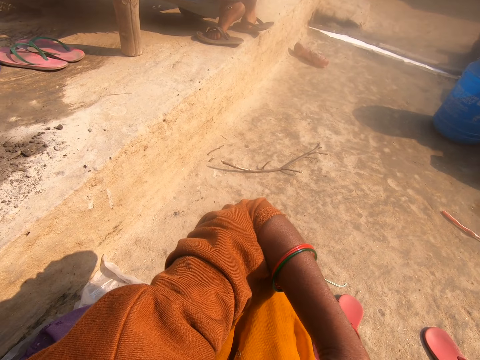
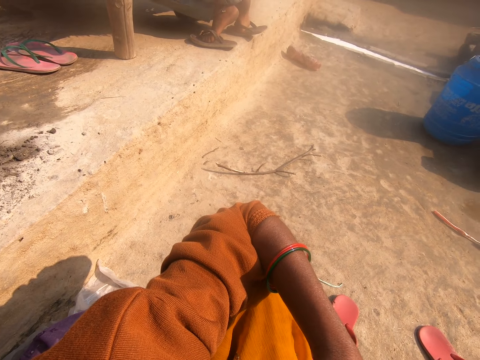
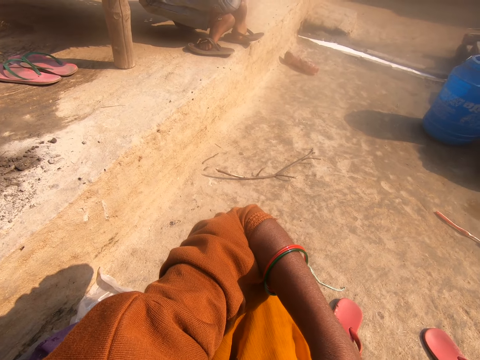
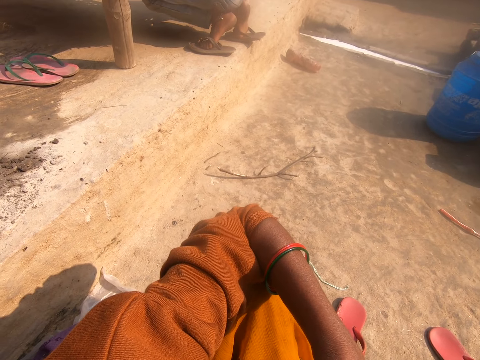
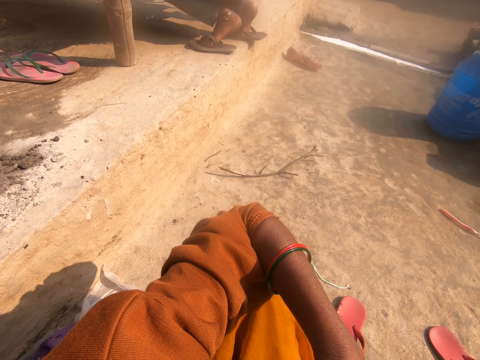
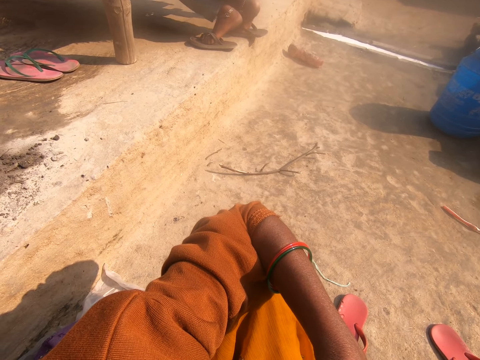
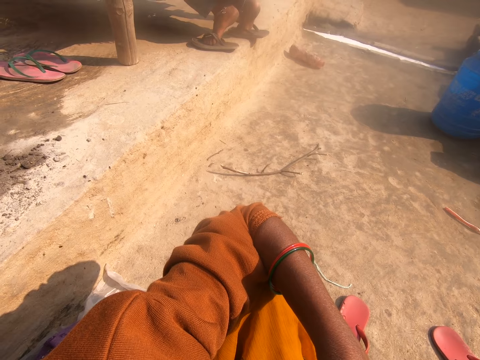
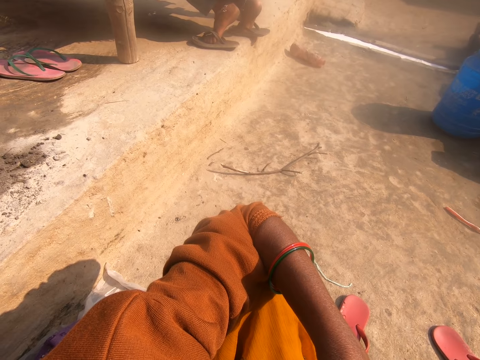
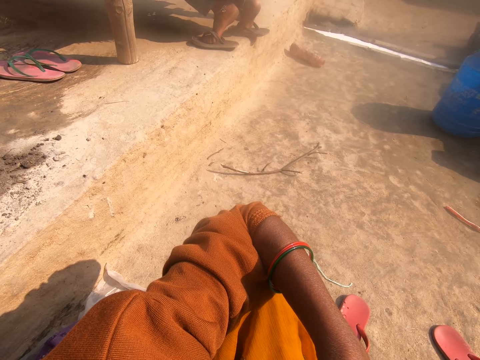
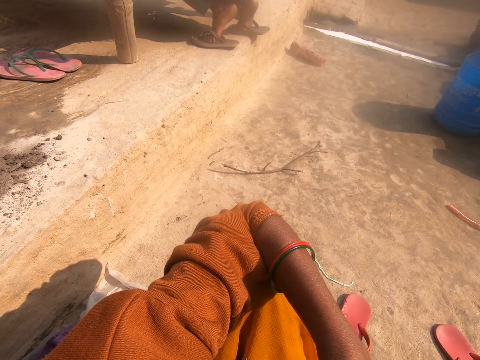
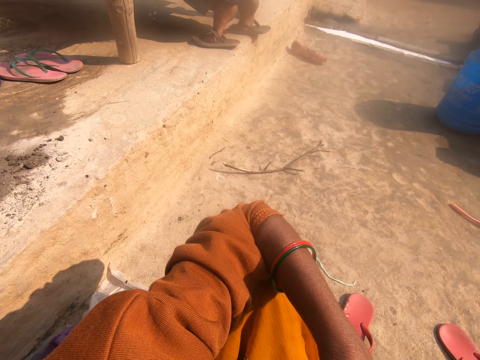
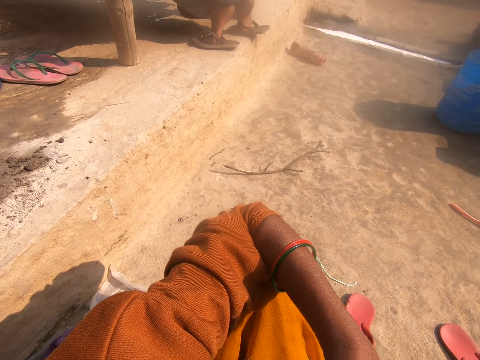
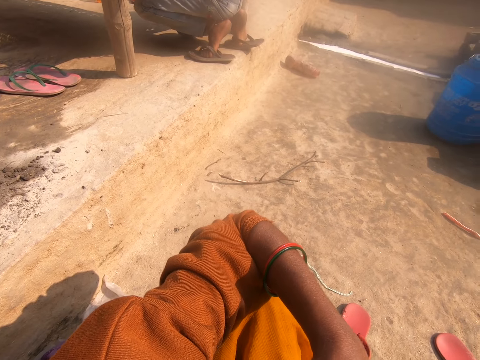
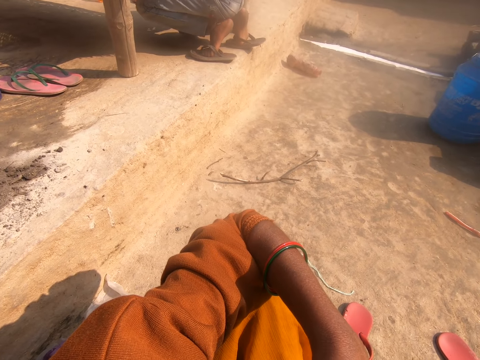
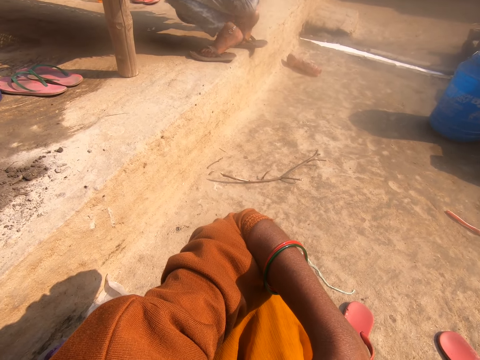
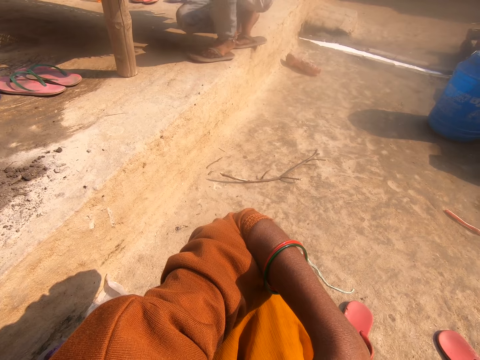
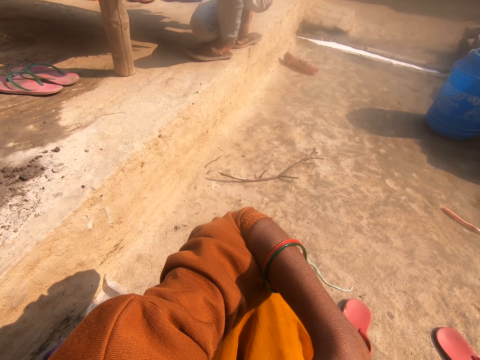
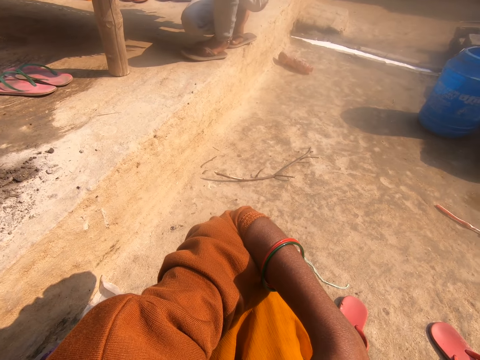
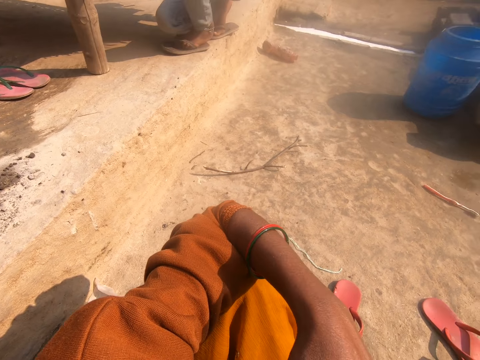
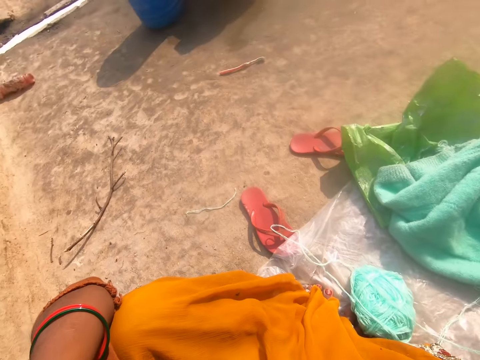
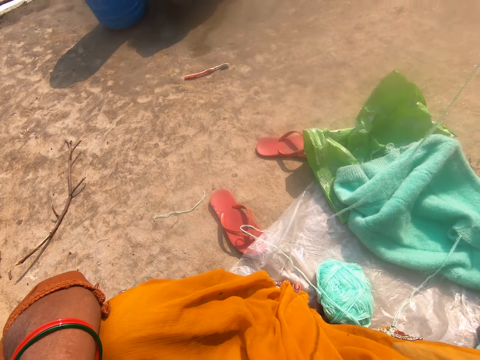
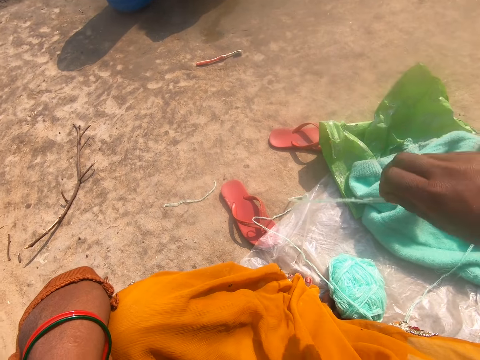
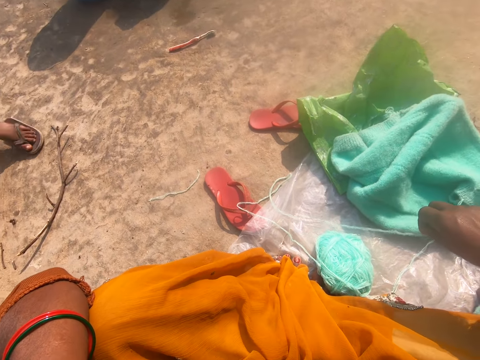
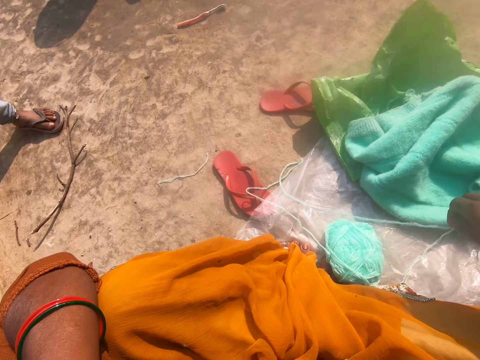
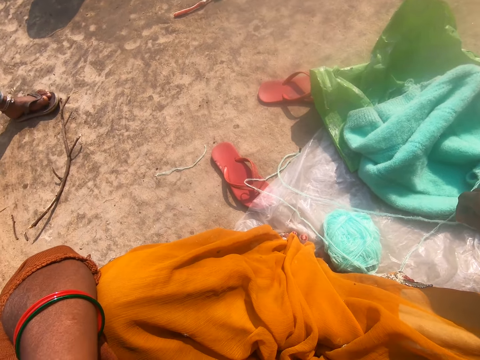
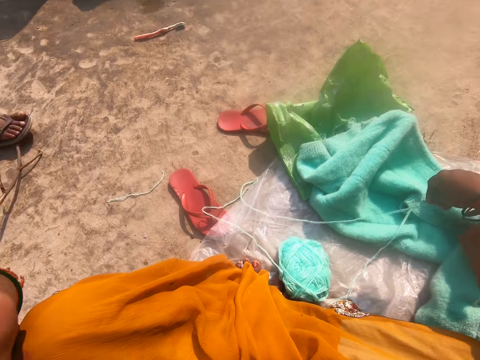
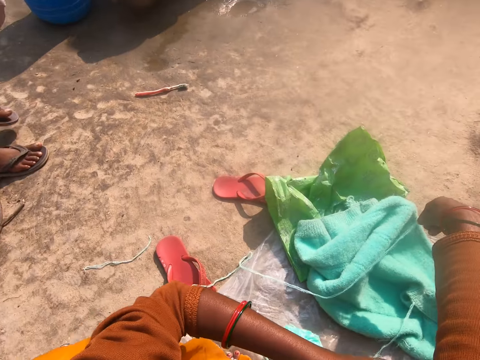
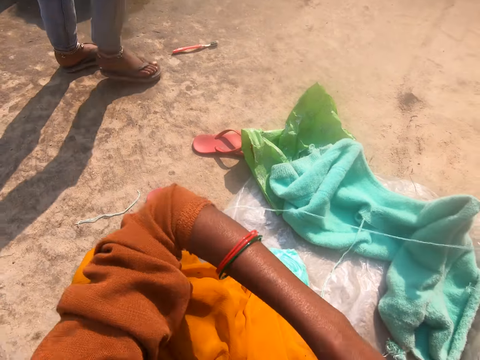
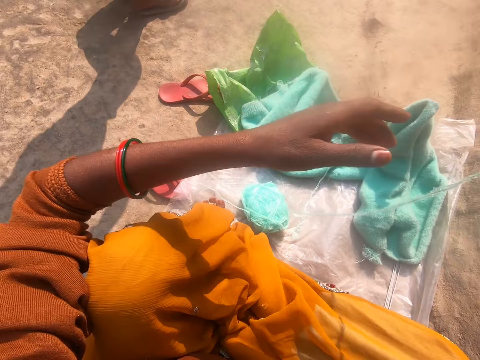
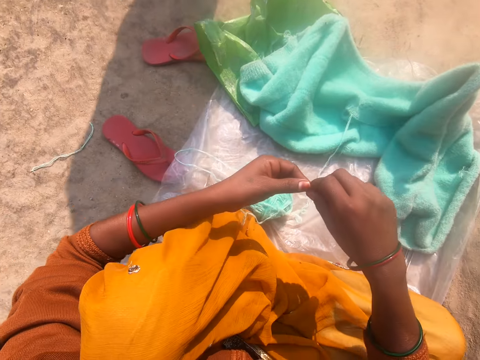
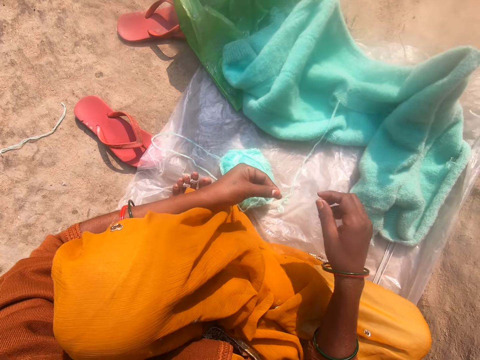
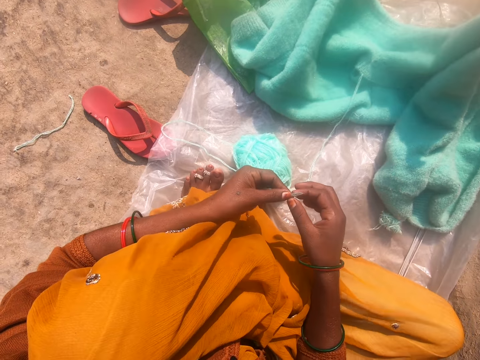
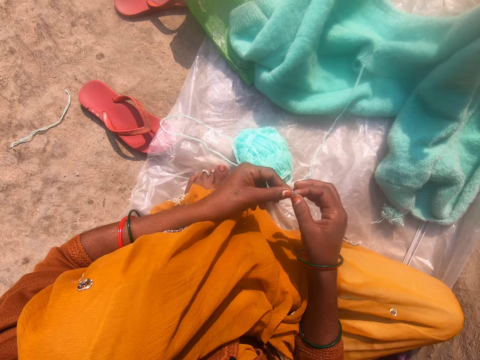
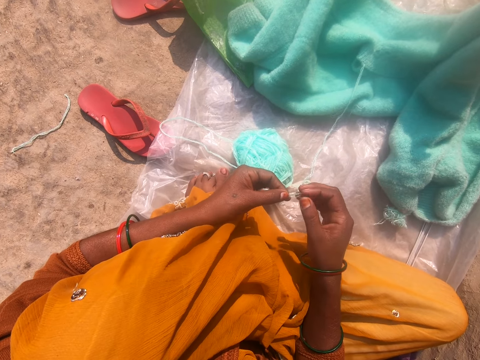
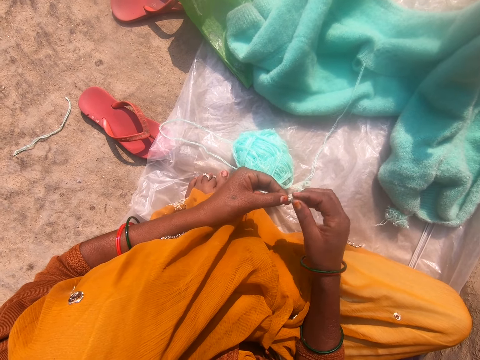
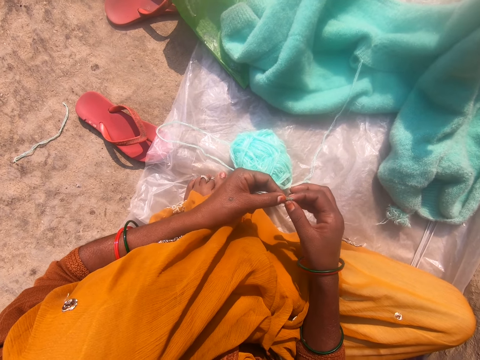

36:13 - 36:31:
The camera wearer moves on the ground. She pulls the yarn and holds wool from the cardigan with her hand. A man walks around the compound. The camera wearer holds the wool from the cardigan with both hands. She straightens the end of the wool with her hand.

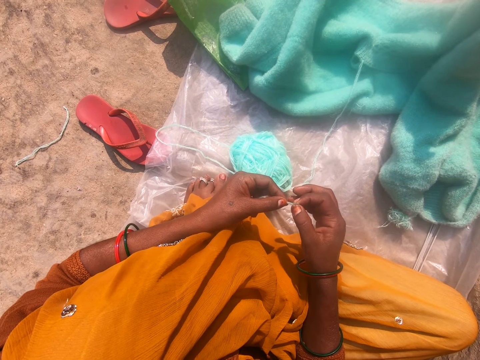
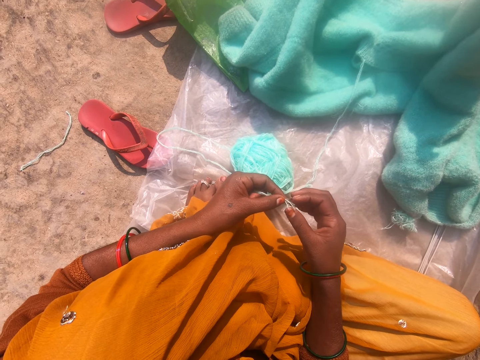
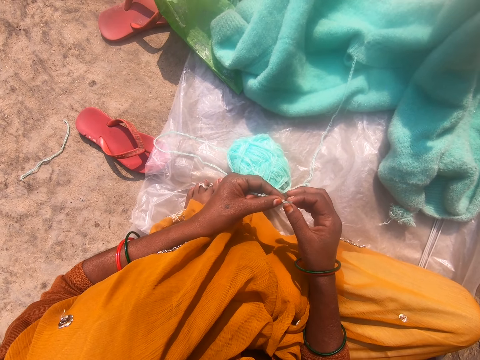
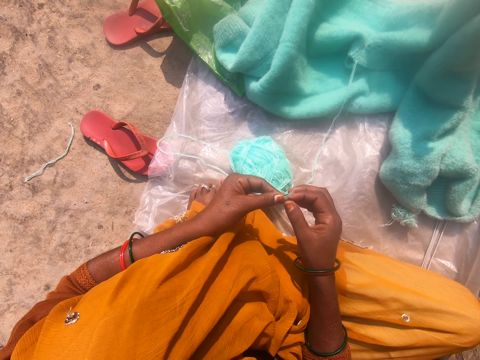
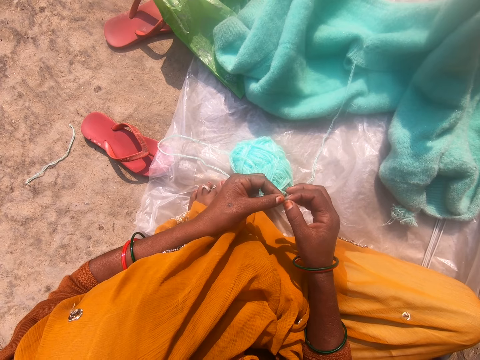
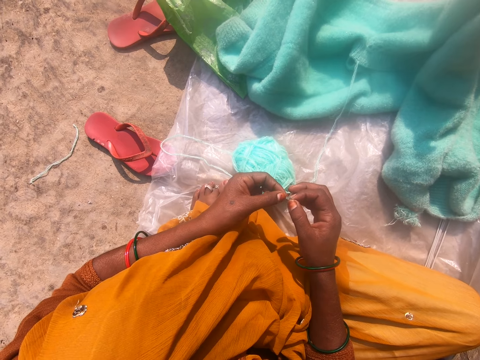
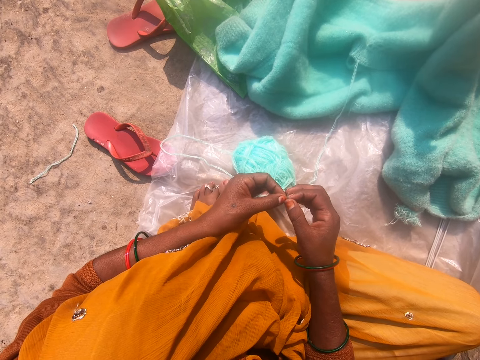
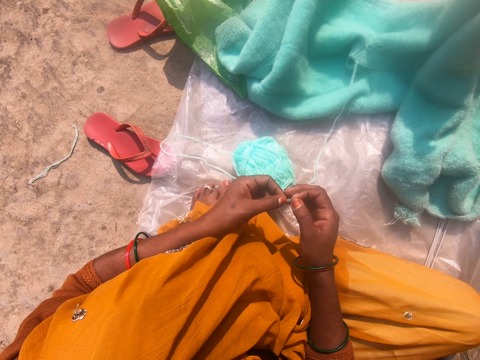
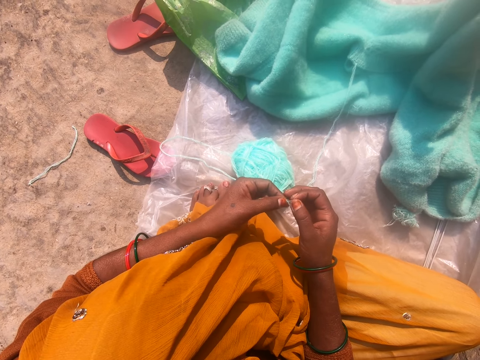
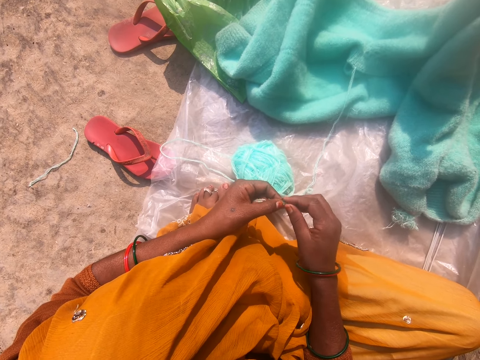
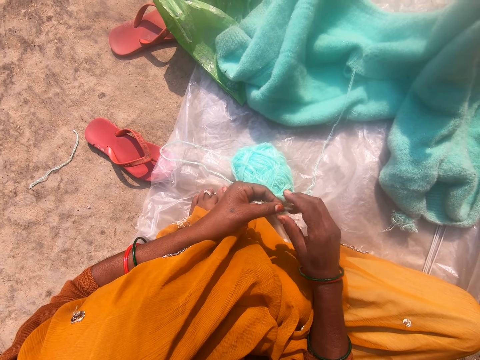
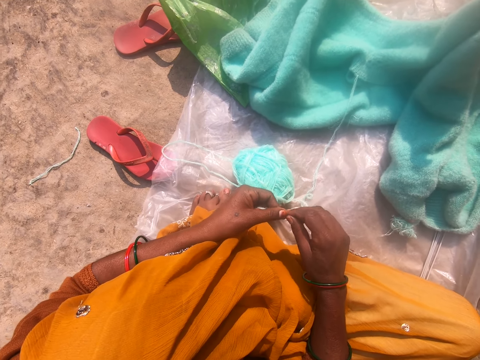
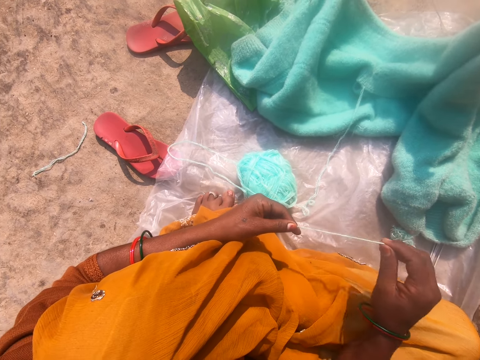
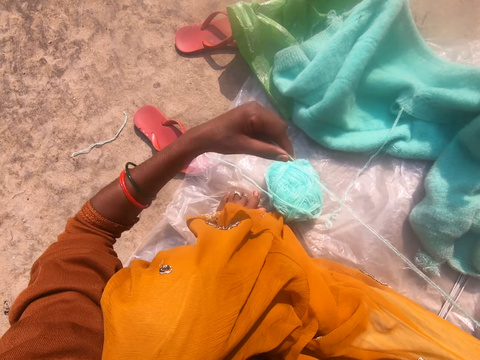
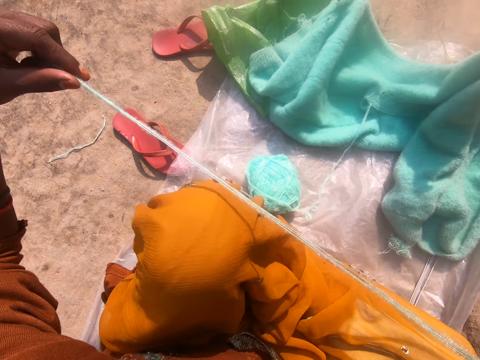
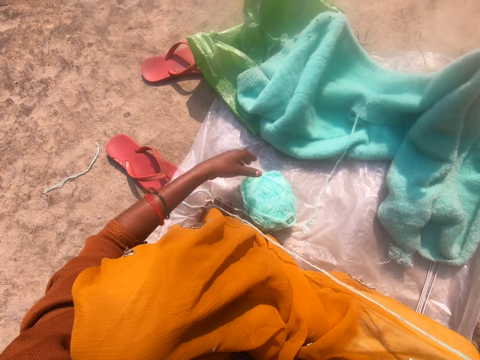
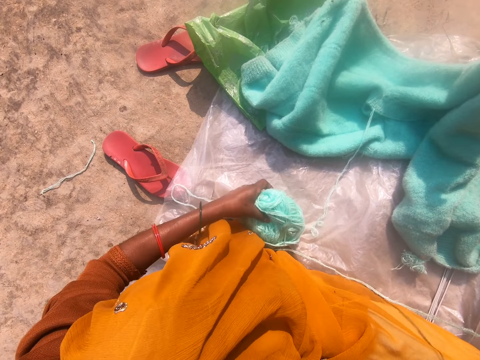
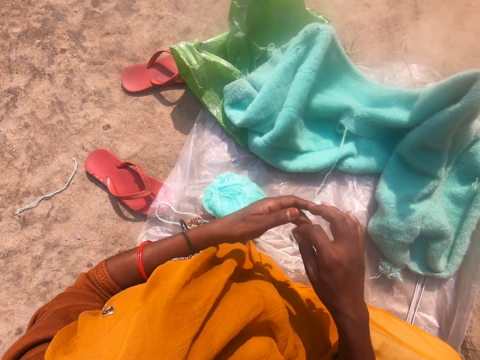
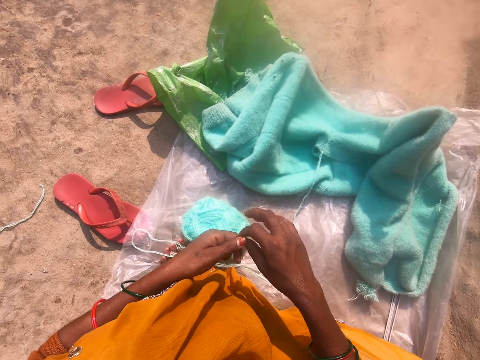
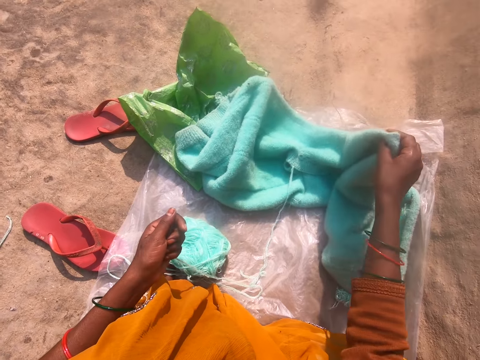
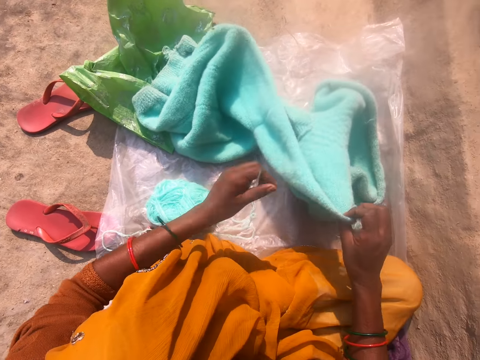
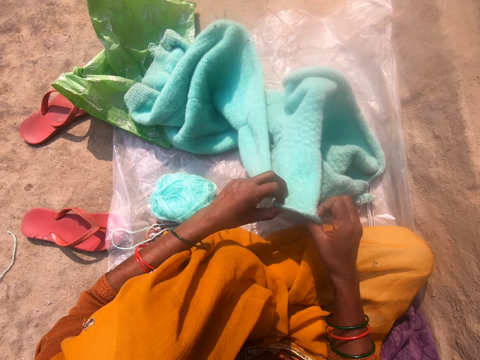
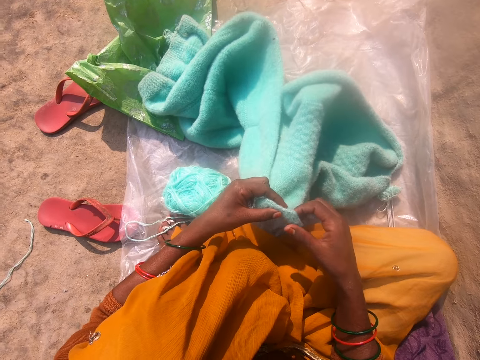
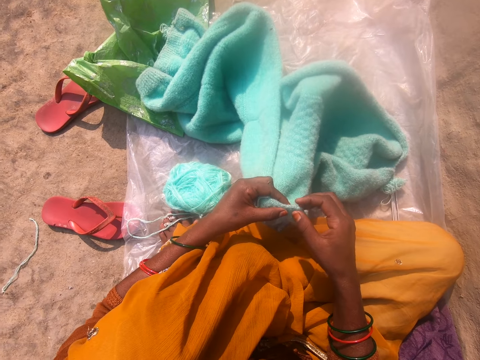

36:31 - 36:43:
The camera wearer pulls the yarn. She drops the wool on the polythene sheet with her hand. She adjusts the yarn on the polythene sheet with her hand. She holds the yarn. She moves the cardigan closer to her with her hand. She looks at the fabric.
